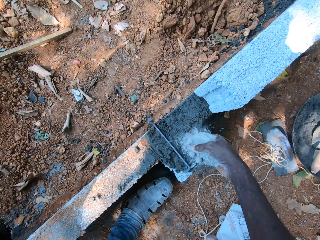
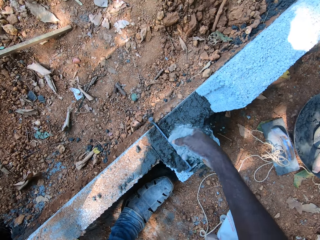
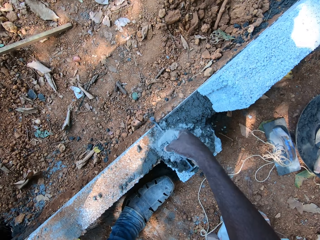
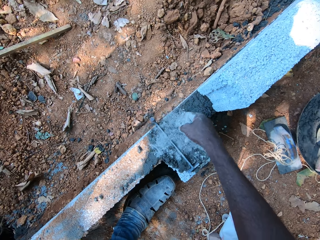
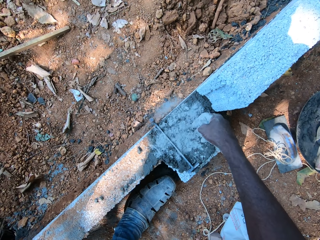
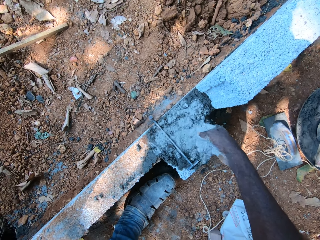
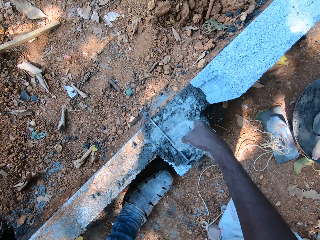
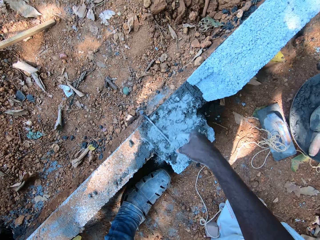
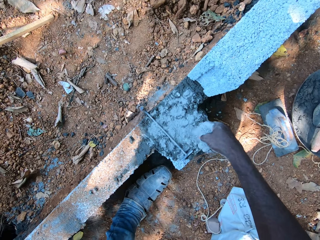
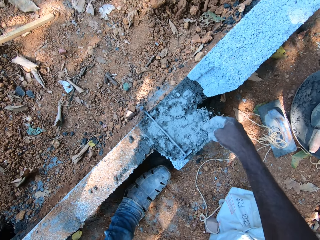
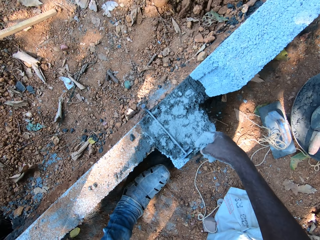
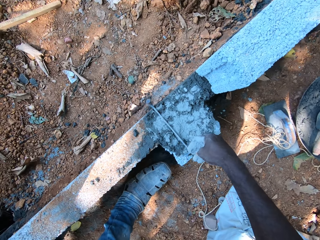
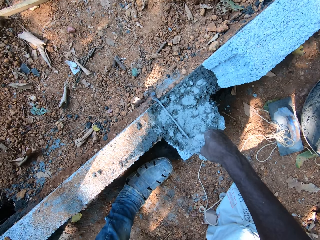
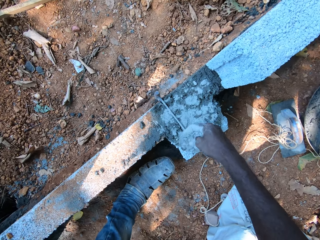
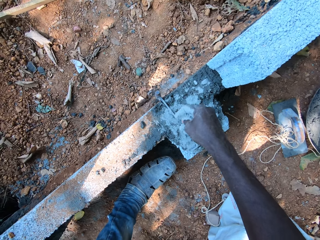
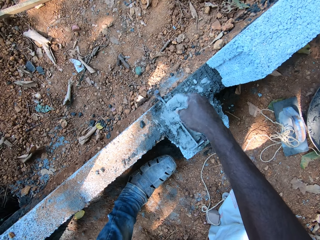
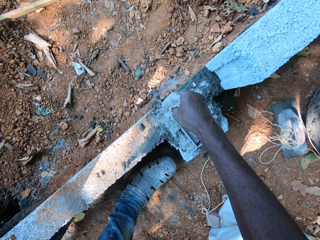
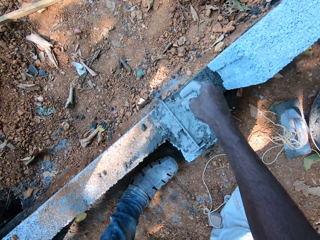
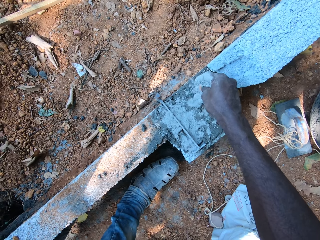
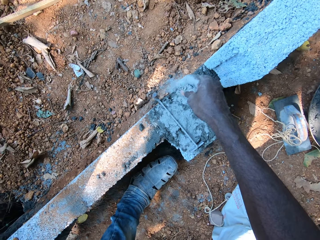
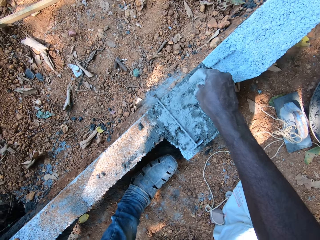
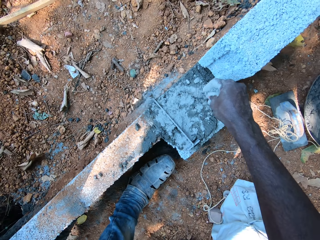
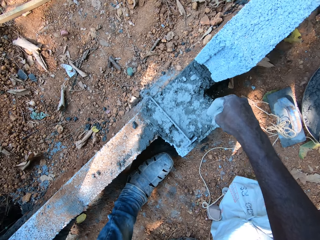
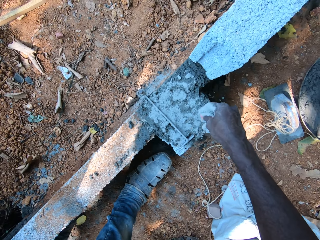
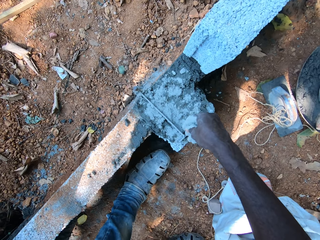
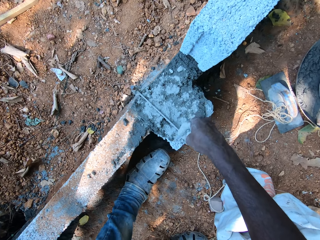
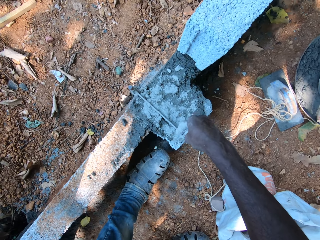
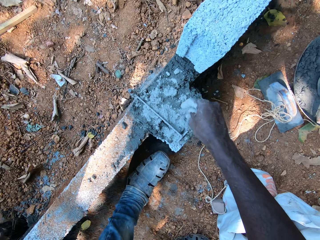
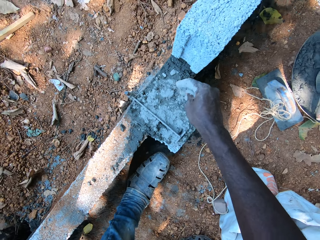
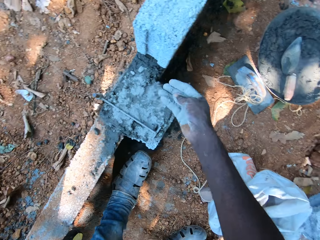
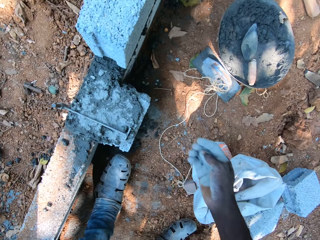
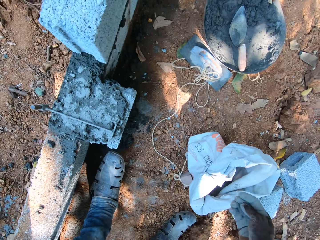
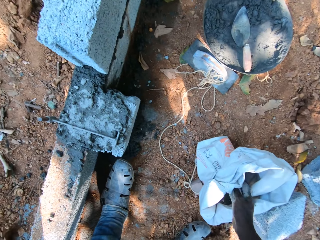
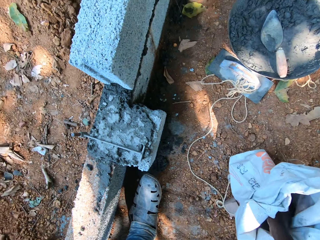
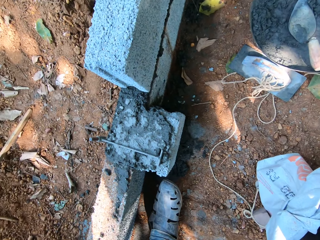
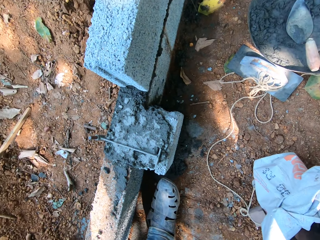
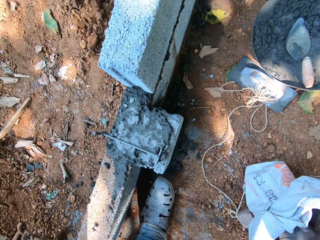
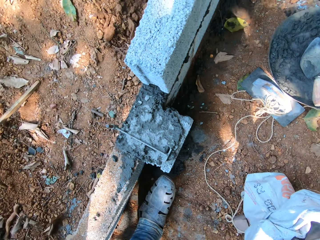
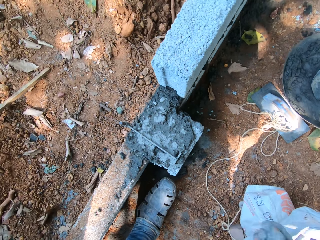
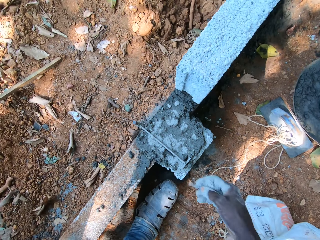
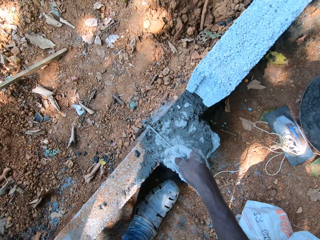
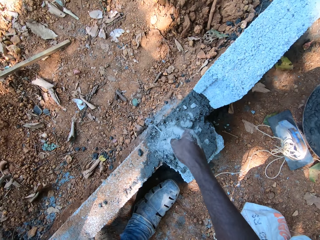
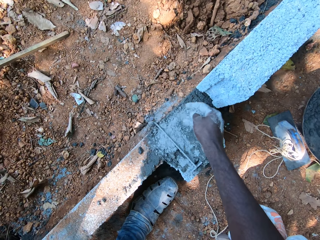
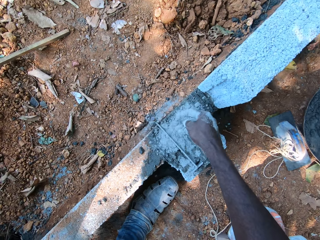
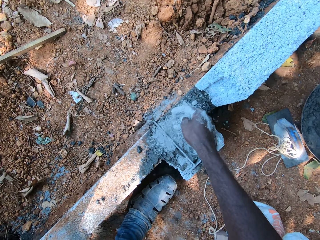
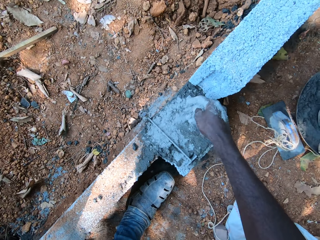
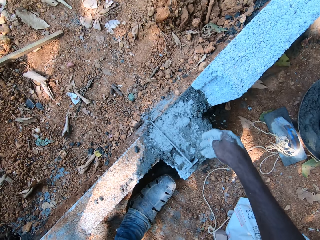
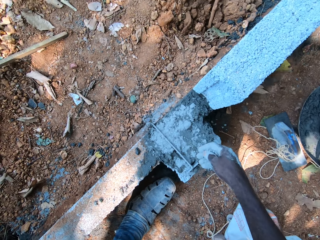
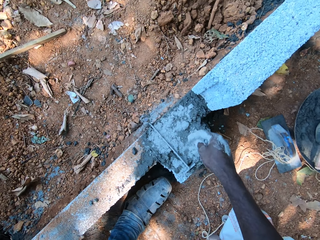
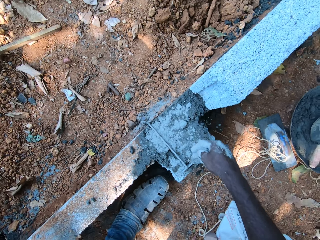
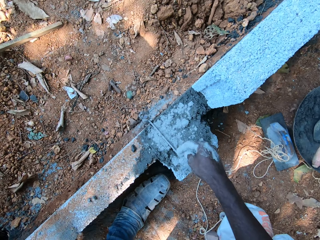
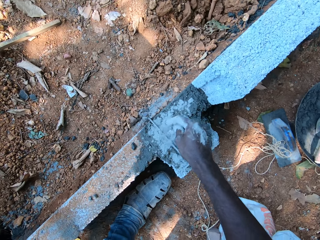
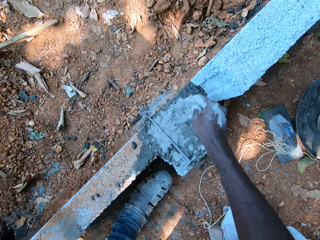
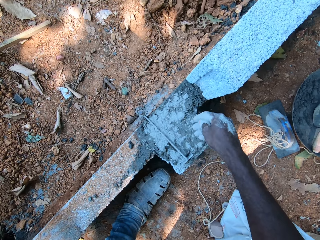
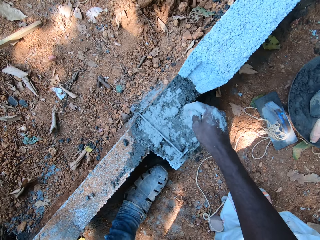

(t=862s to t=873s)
The camera wearer pours the cement in his right hand on the mortar on the block foundation. He takes cement from the bag with his right hand. He puts his hand inside the bag. He pours the cement in his right hand on the mortar on the block foundation.

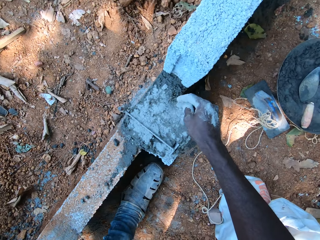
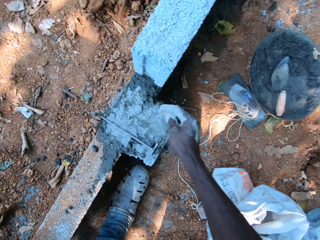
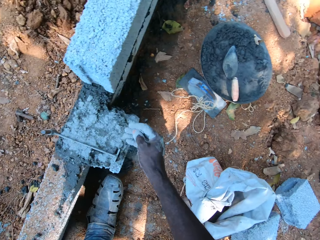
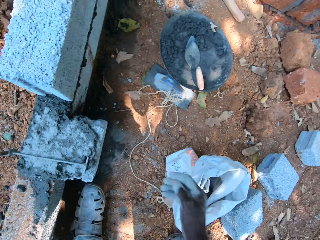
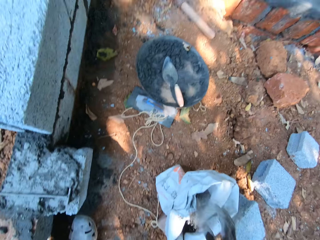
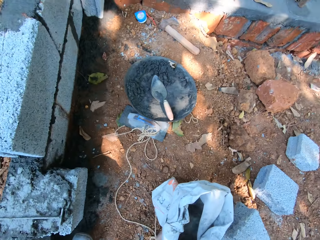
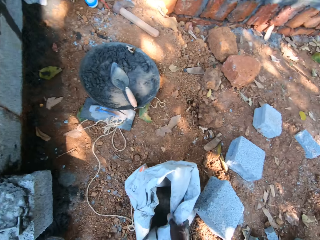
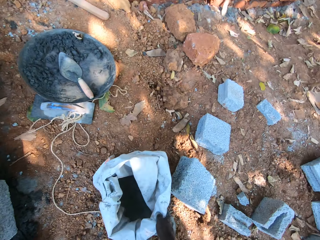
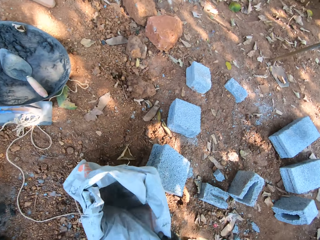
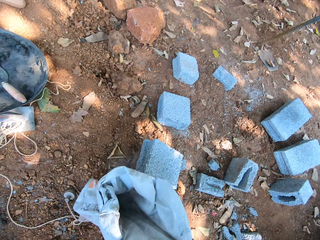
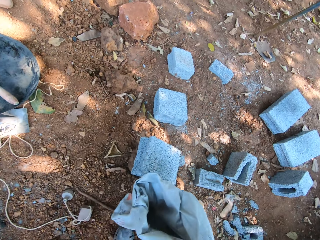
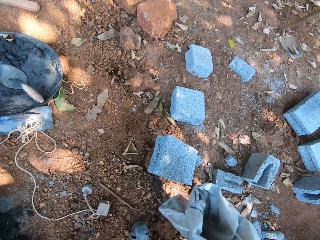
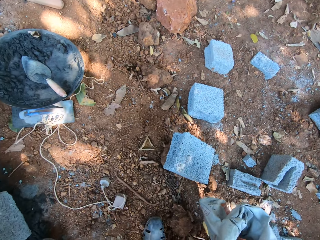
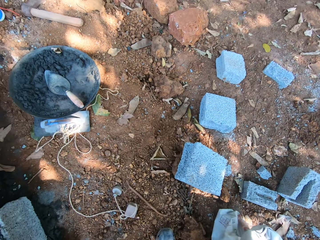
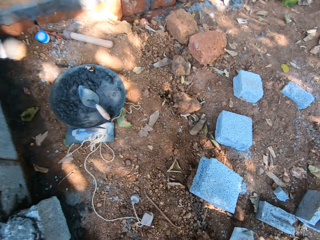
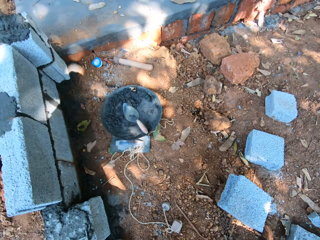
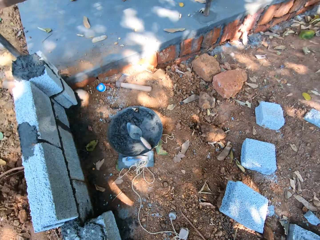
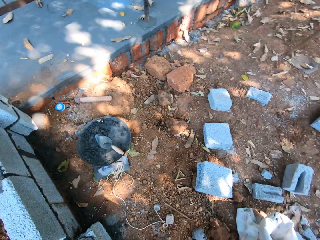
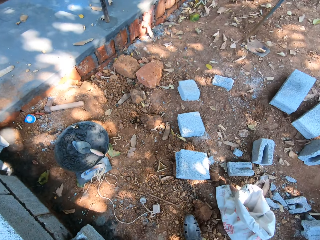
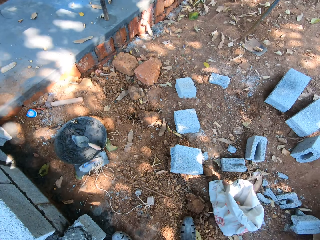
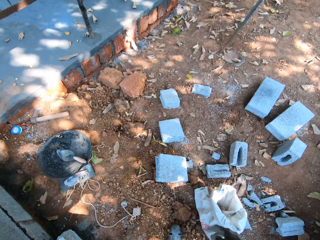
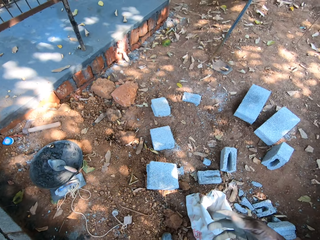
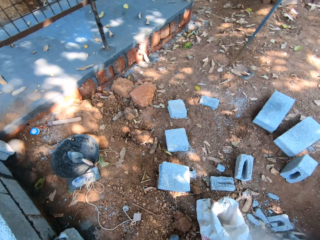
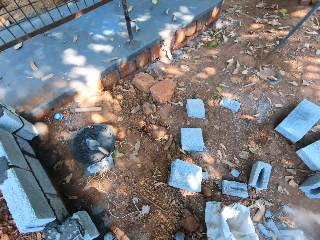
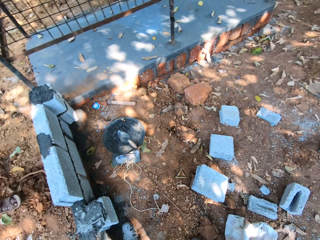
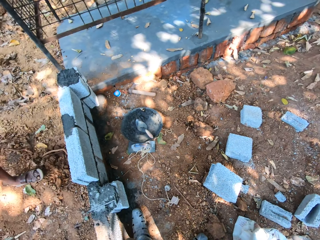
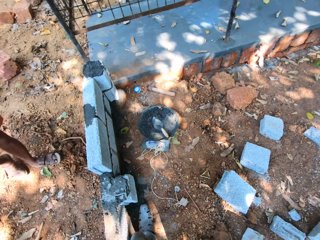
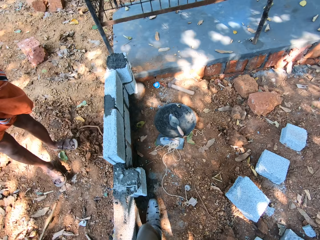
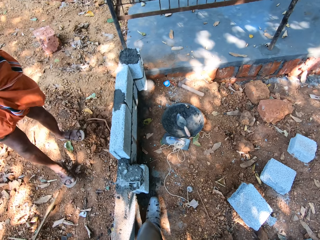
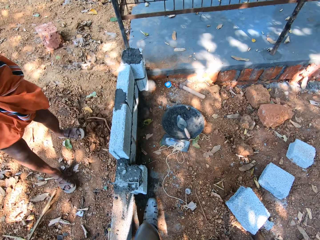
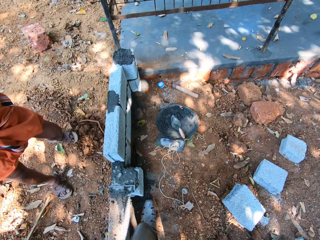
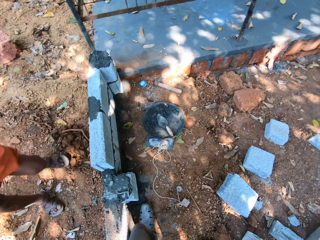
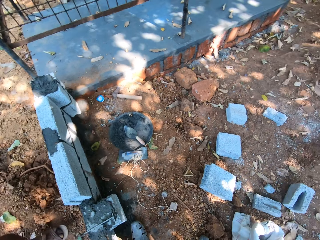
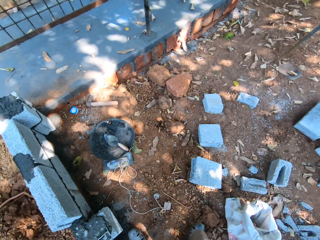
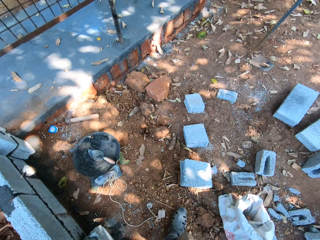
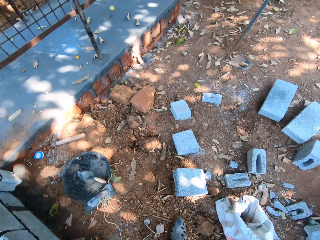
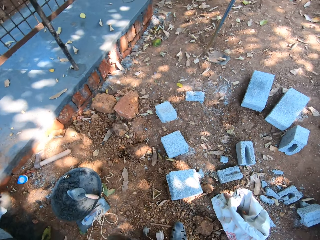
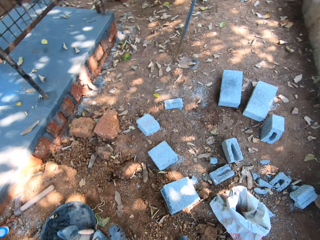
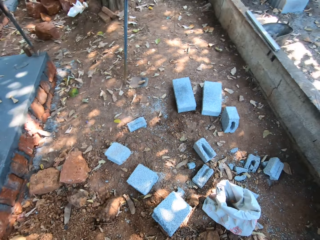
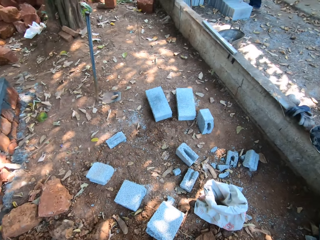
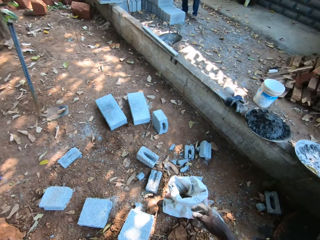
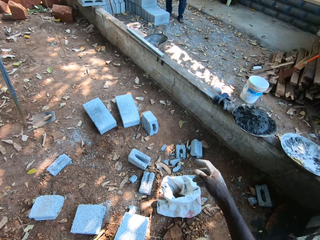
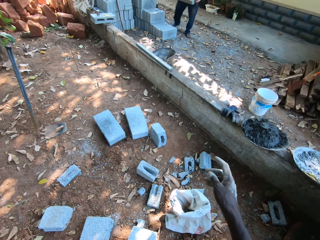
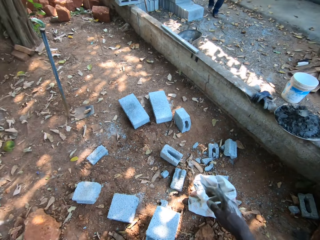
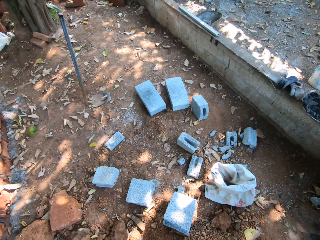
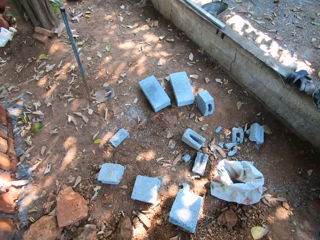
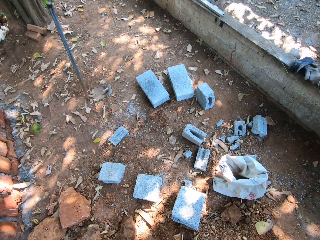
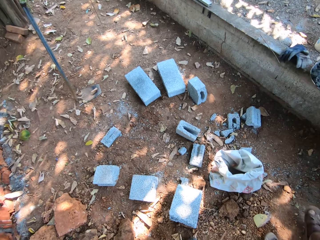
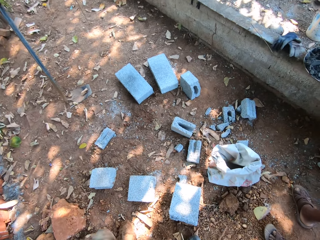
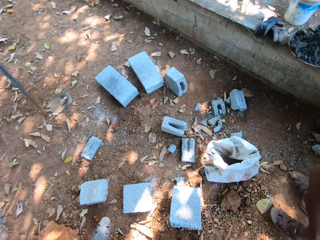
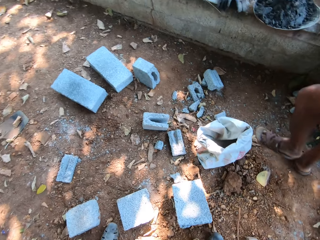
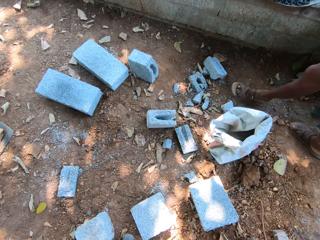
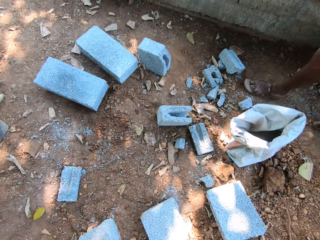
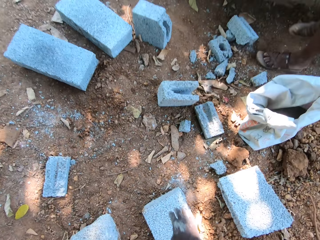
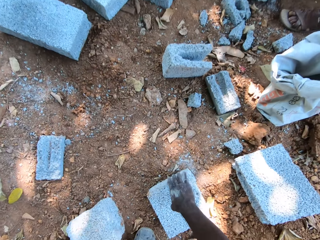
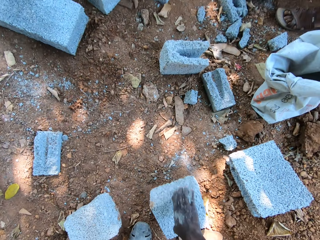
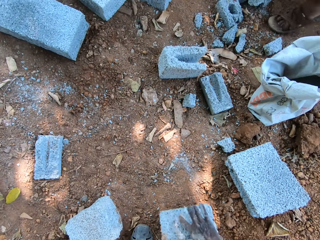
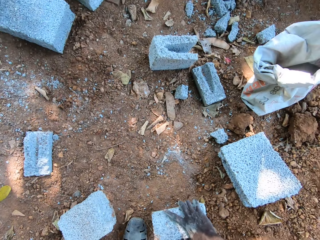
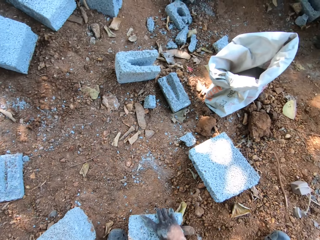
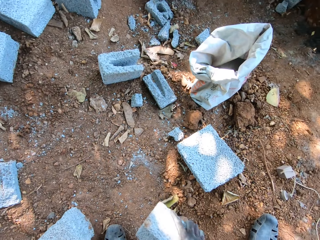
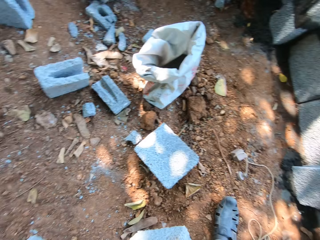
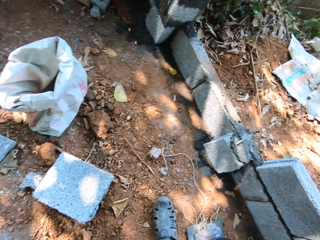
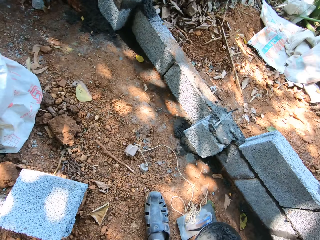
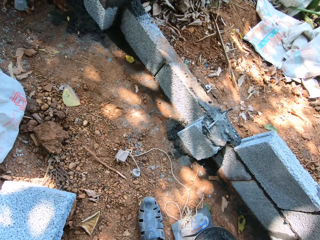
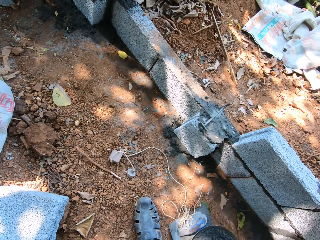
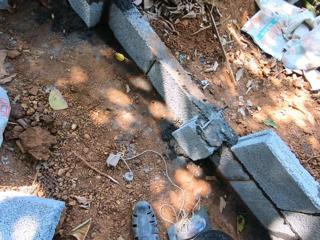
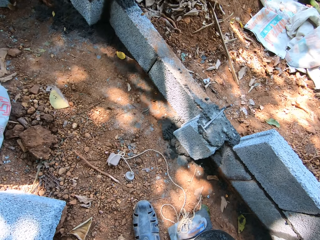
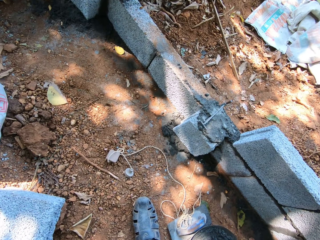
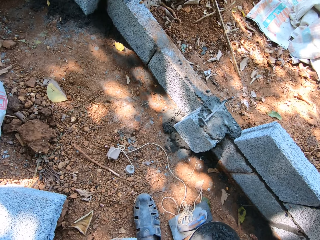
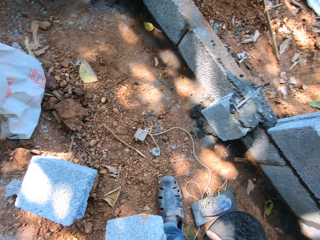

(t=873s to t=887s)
The camera wearer adjusts the bag of cement with his right hand. He puts his hand inside the bag. He looks around the site. He gesticulates with his right hand. He points to the other side. The man walks past the camera wearer. The camera wearer picks up a block or brick on the ground with his right hand. He holds the brick.
